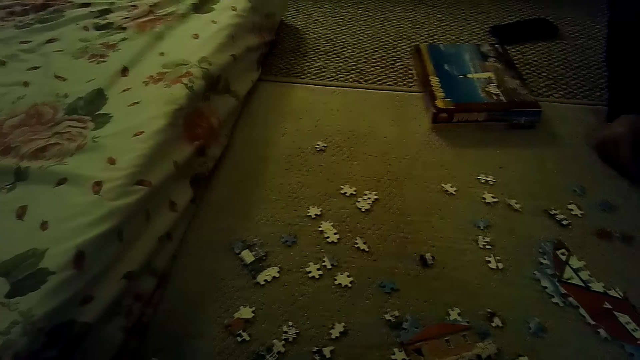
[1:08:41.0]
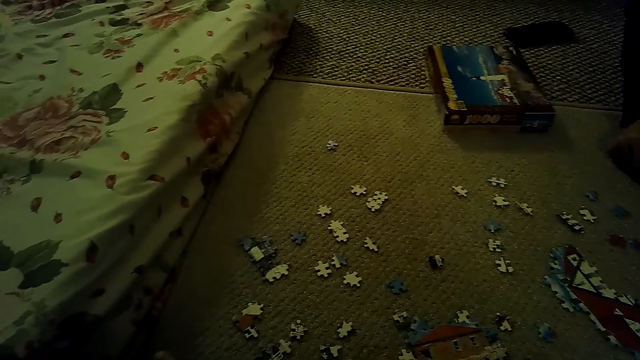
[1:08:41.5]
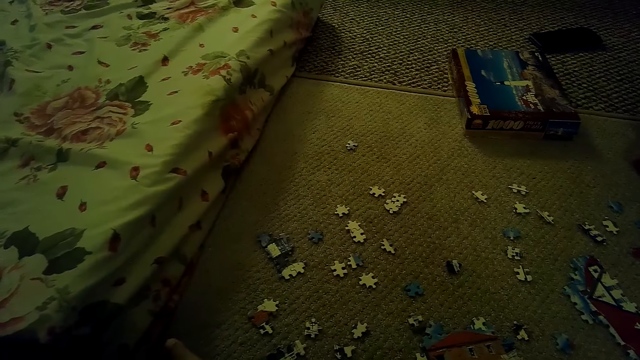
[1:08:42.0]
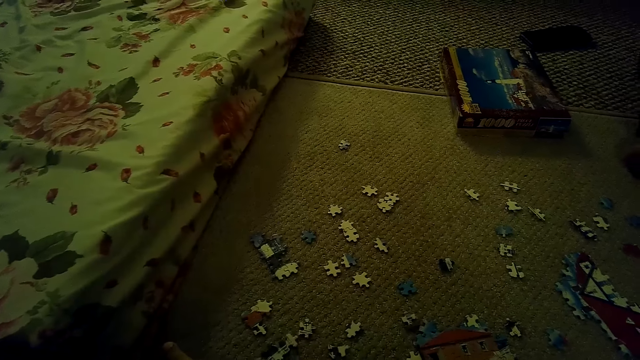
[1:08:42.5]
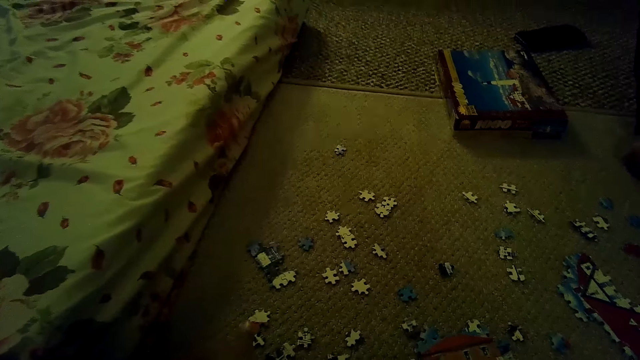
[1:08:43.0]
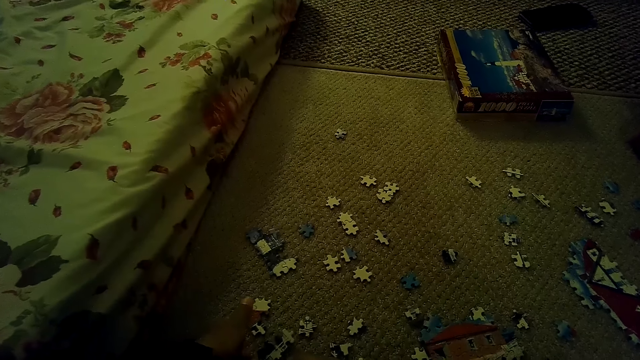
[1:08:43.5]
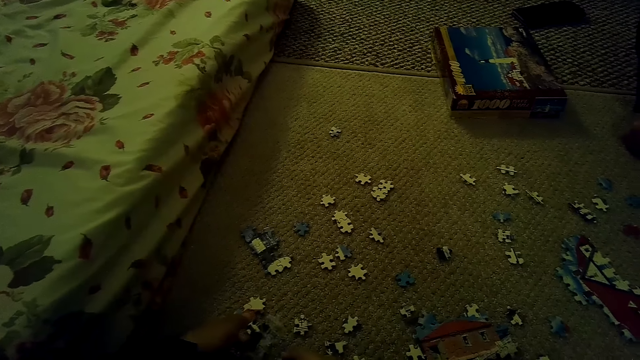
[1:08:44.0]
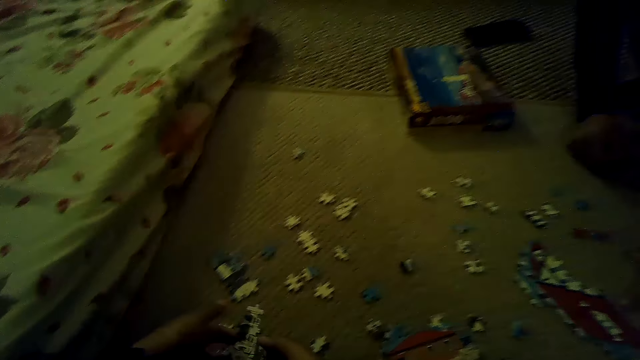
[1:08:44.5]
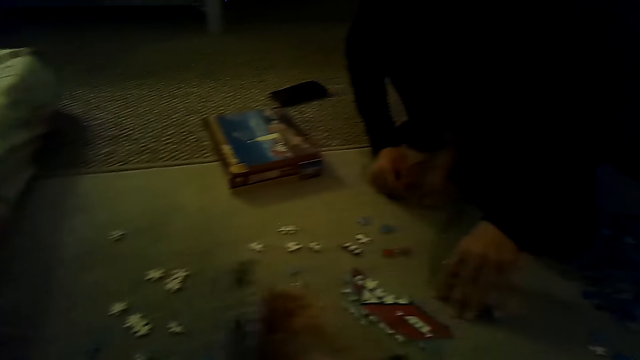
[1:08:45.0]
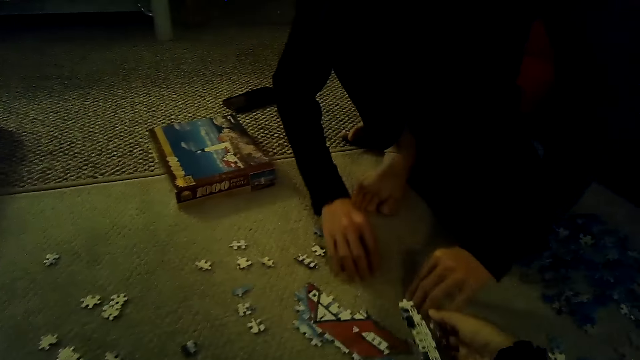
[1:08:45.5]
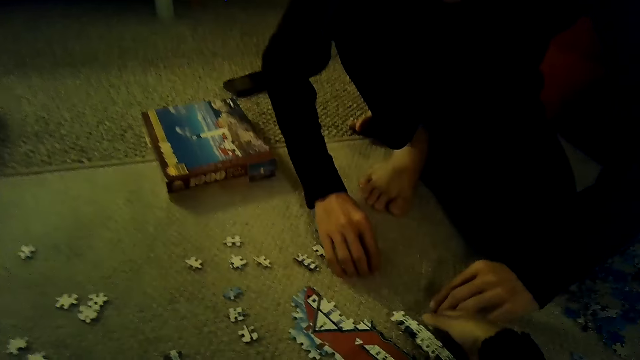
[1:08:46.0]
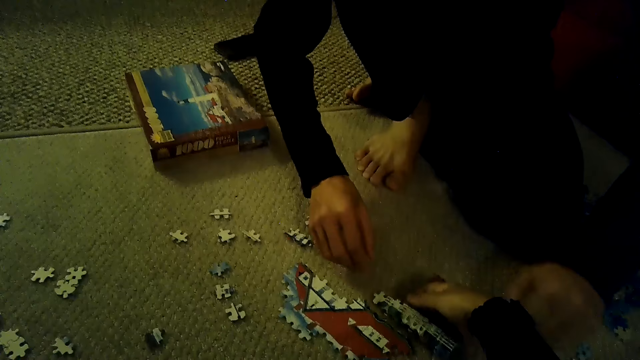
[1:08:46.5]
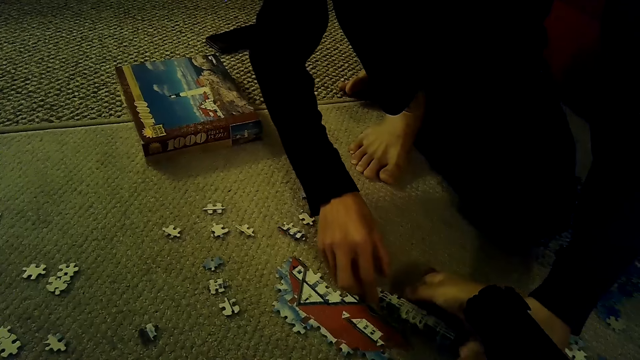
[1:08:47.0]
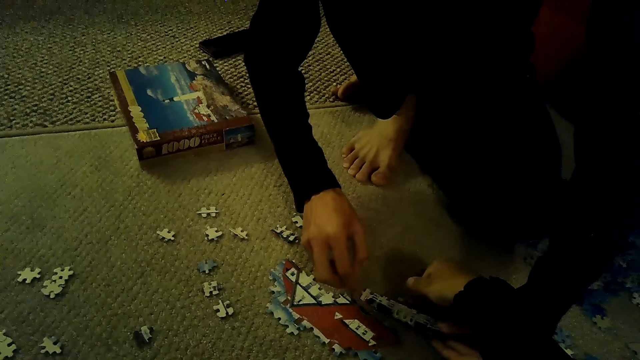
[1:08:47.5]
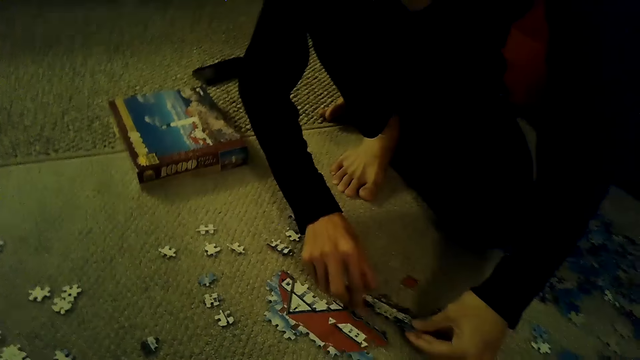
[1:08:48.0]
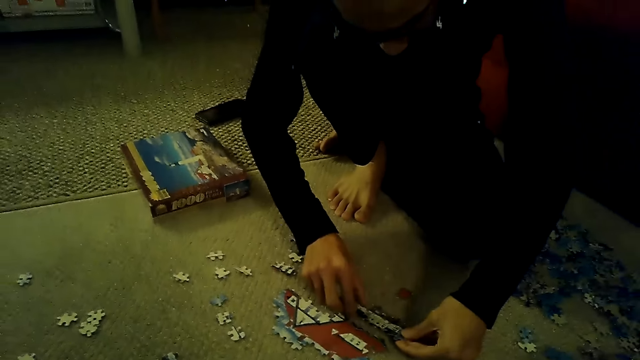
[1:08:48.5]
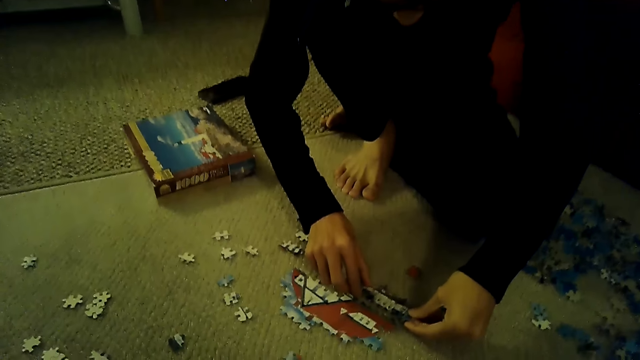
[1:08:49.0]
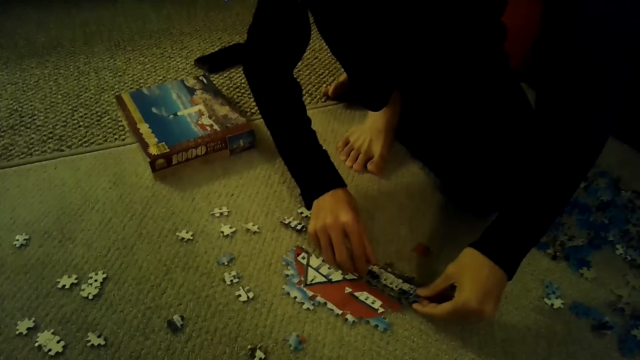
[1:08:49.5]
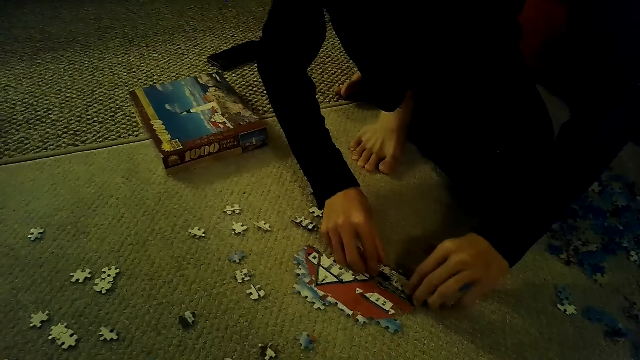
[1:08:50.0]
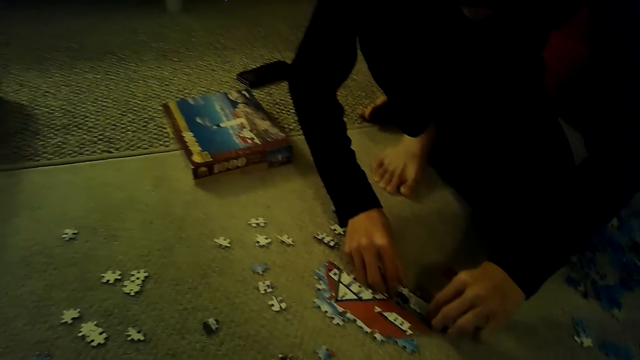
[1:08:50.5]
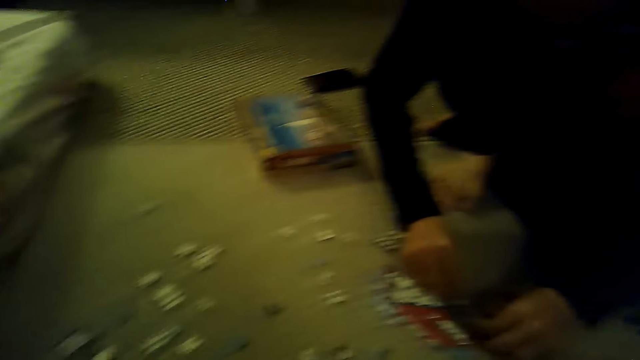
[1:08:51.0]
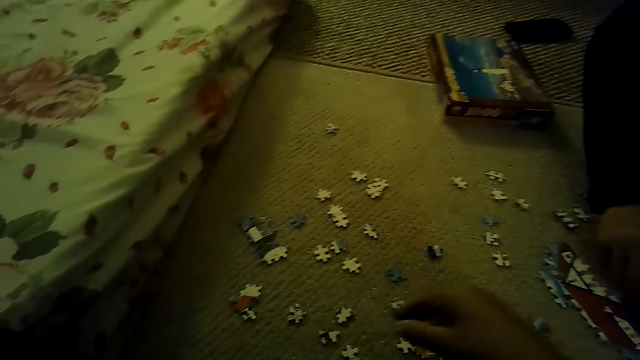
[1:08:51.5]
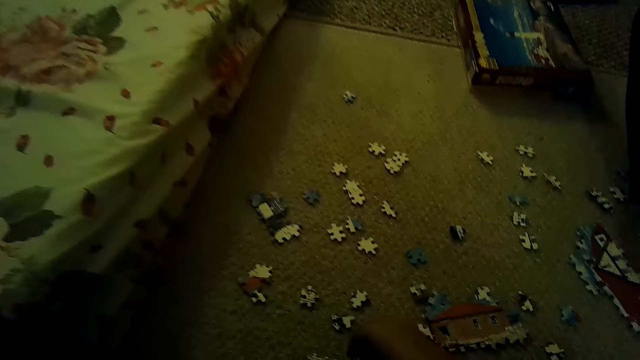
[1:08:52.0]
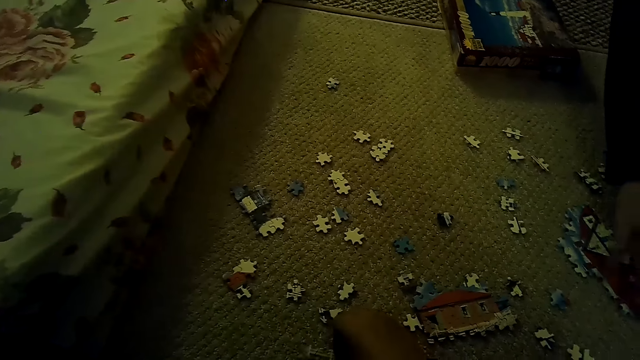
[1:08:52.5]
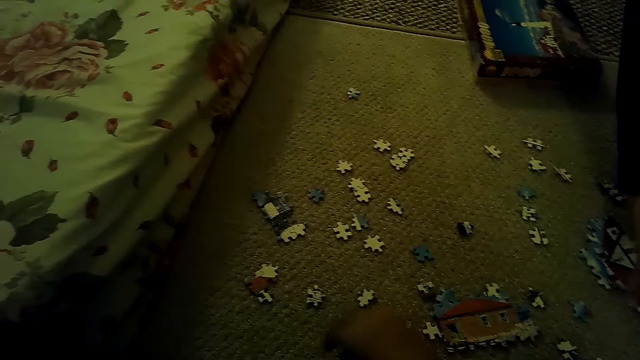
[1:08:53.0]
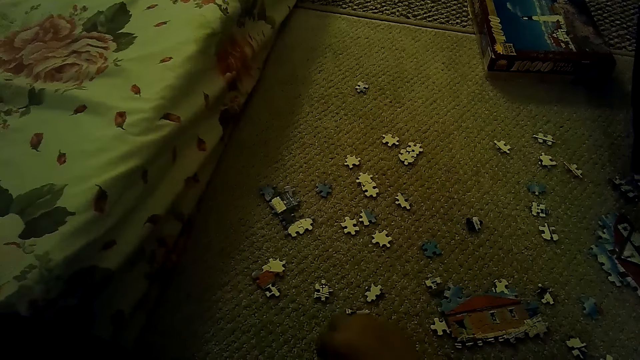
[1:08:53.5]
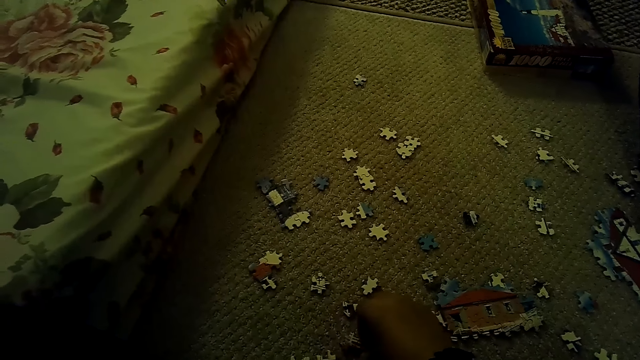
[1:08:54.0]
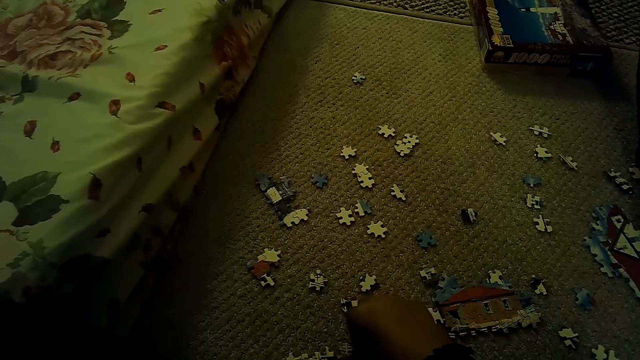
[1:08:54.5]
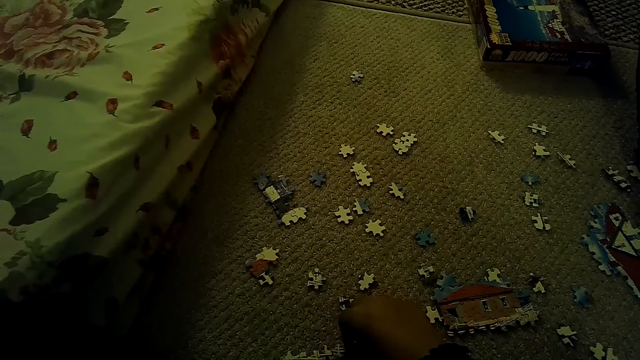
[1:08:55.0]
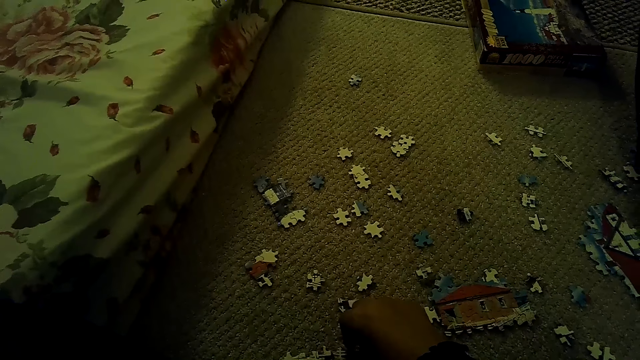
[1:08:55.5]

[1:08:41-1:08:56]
The camera wearer picks up a puzzle piece. They play the jigsaw puzzle on the floor. They fix the puzzle piece. They give a man jigsaw puzzle pieces. The man puts the pieces on the floor and fixes the puzzle piece. The camera wearer picks up the puzzle piece. They play the jigsaw puzzle on the floor.

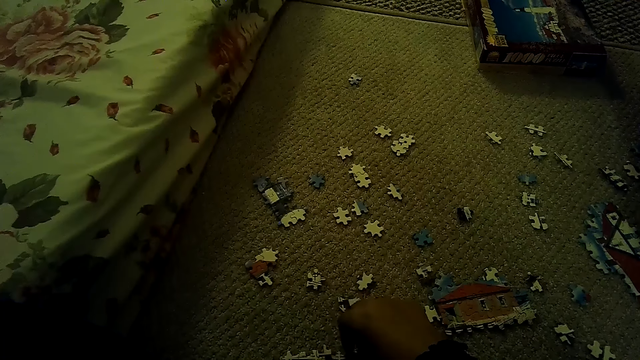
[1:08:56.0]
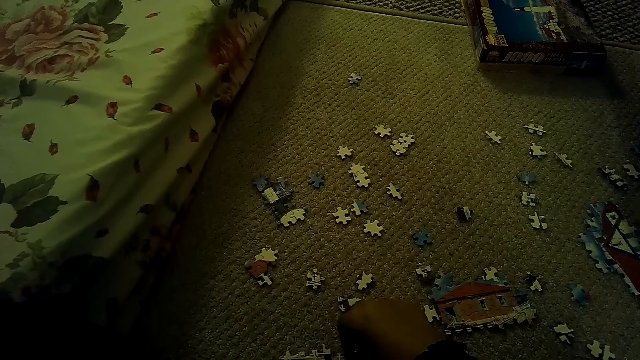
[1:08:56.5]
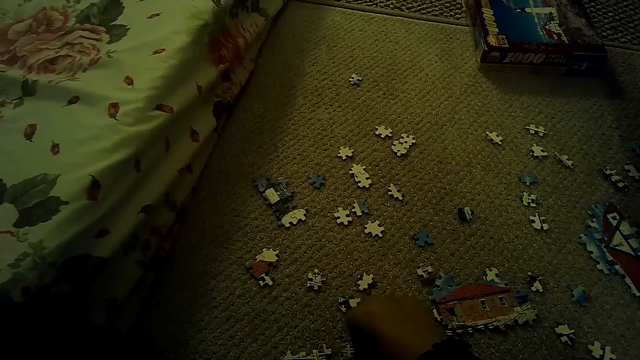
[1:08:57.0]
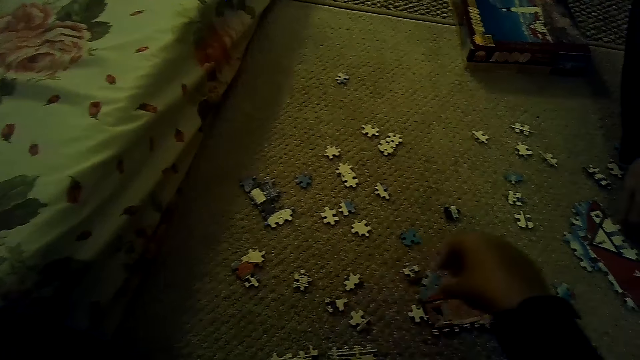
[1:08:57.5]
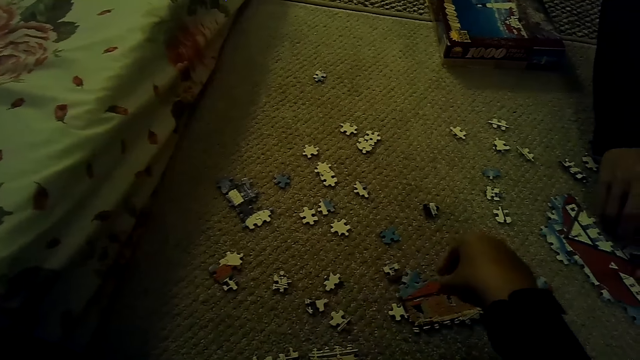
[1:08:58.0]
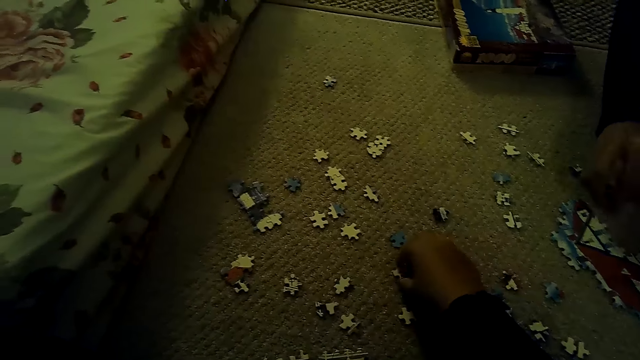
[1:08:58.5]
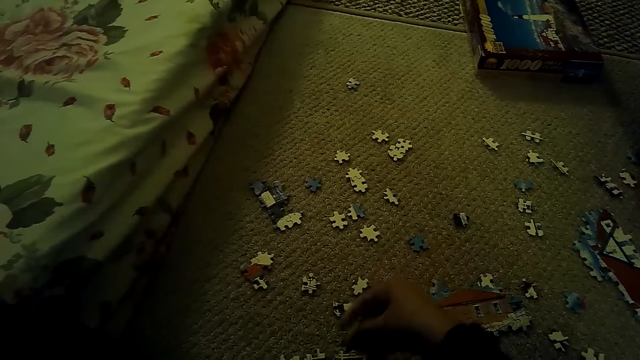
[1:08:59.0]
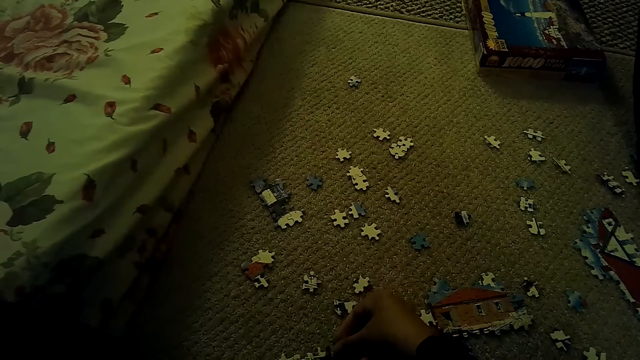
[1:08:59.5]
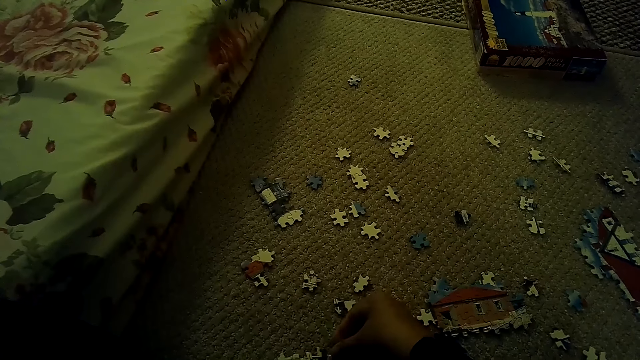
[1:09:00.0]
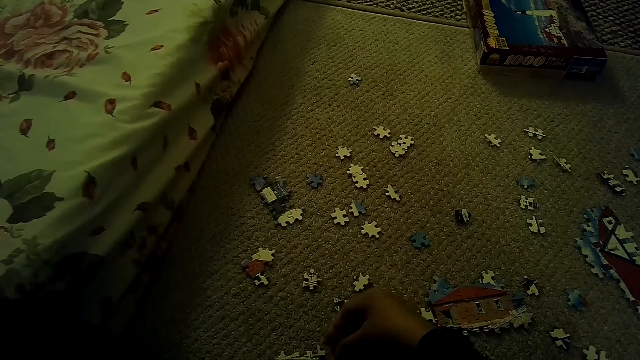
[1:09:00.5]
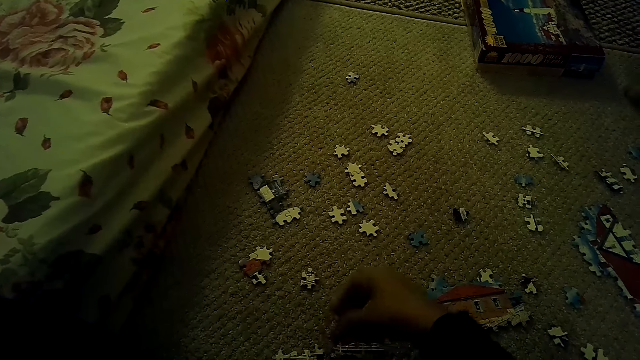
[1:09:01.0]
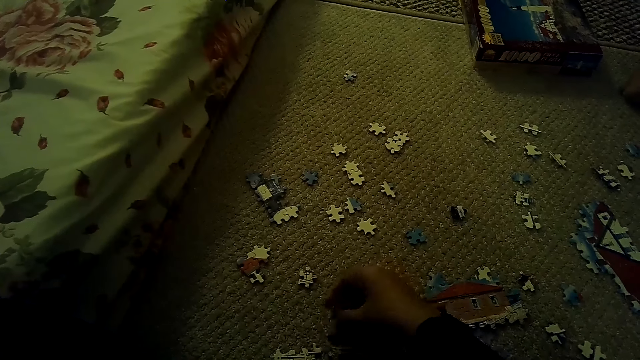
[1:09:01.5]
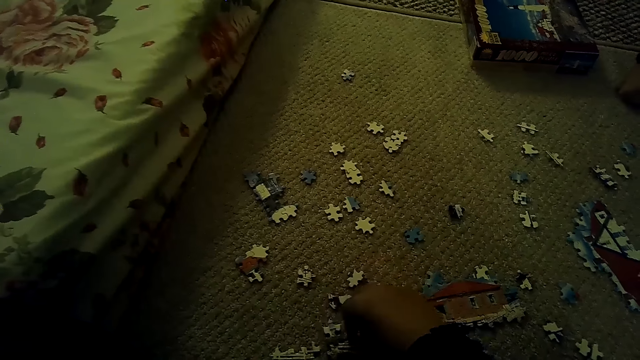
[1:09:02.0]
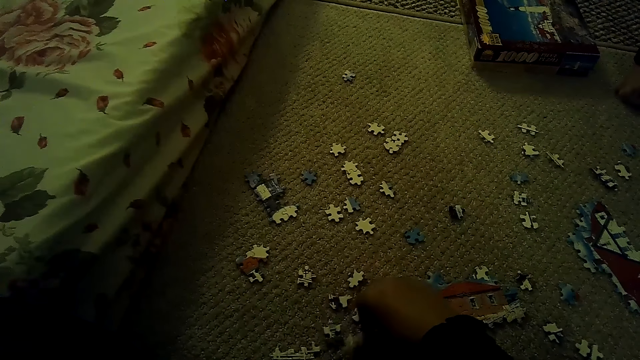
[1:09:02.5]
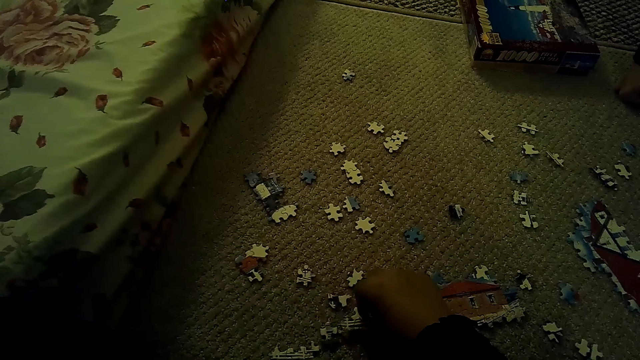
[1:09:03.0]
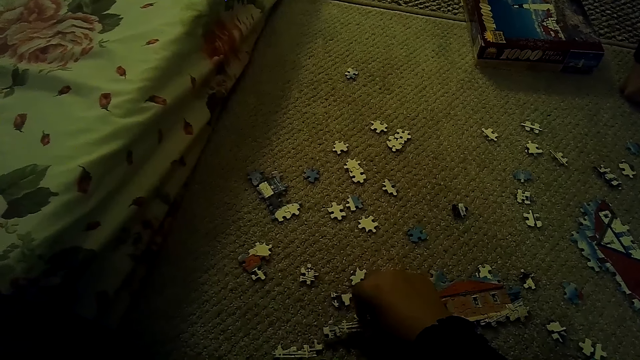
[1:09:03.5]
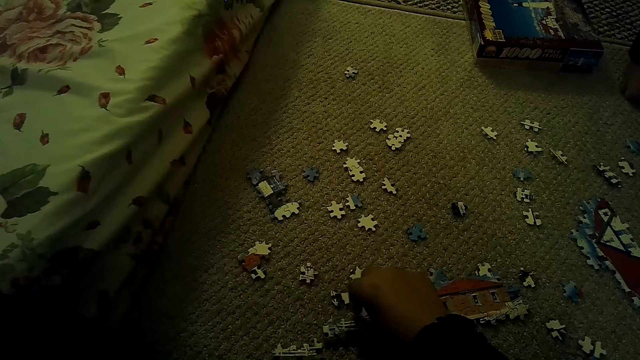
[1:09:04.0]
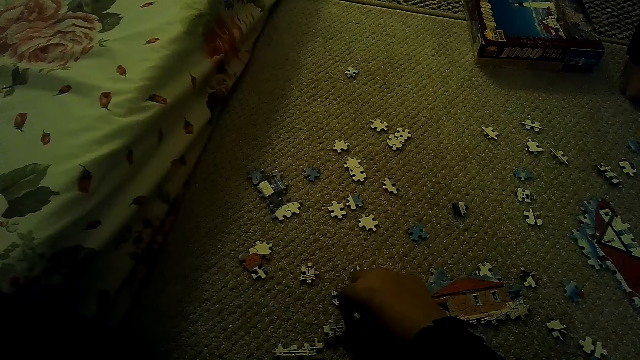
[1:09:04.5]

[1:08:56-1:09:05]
The camera wearer fixes a puzzle piece.
